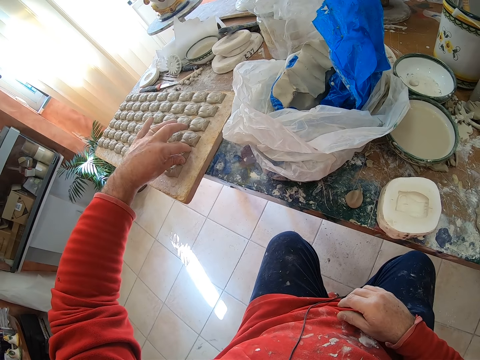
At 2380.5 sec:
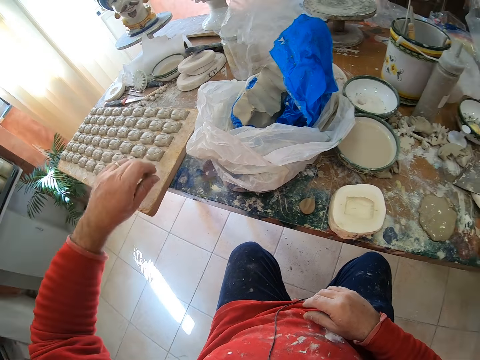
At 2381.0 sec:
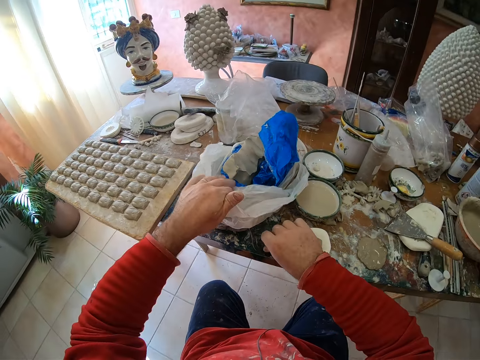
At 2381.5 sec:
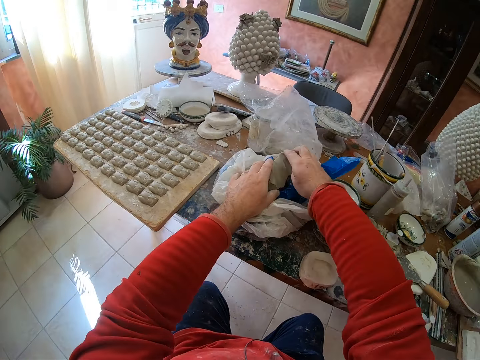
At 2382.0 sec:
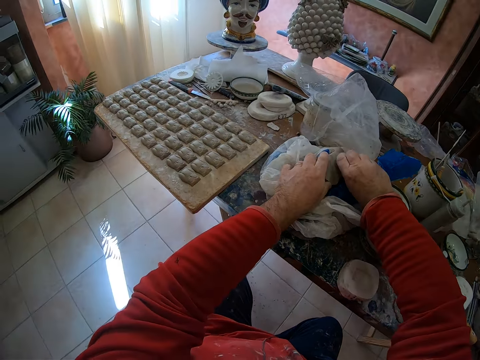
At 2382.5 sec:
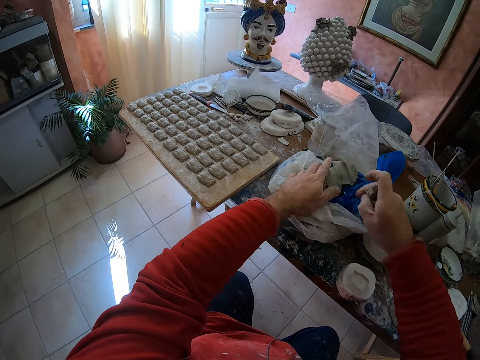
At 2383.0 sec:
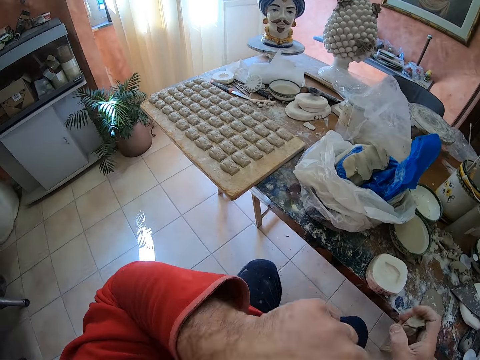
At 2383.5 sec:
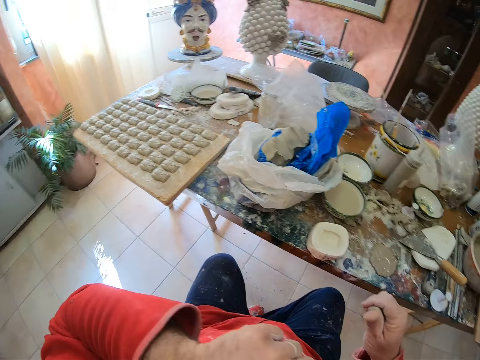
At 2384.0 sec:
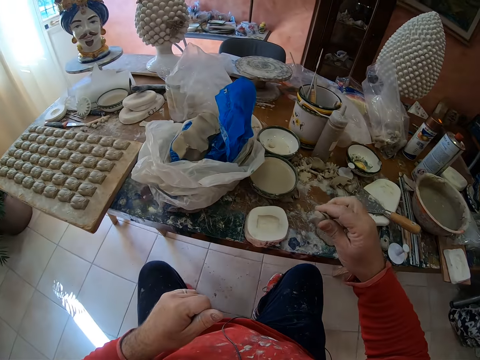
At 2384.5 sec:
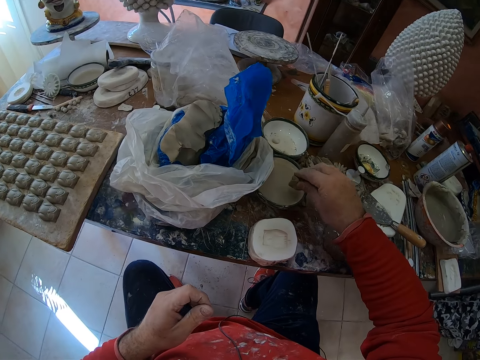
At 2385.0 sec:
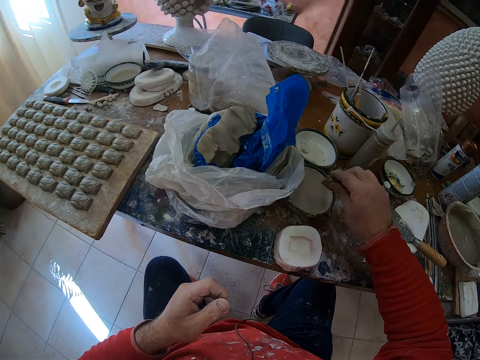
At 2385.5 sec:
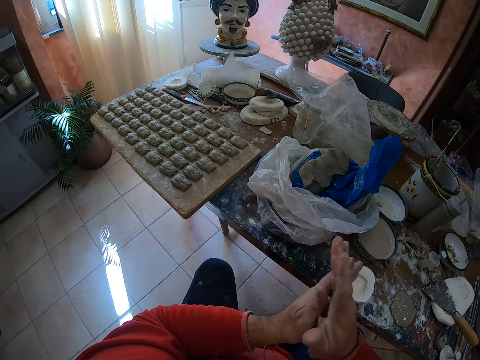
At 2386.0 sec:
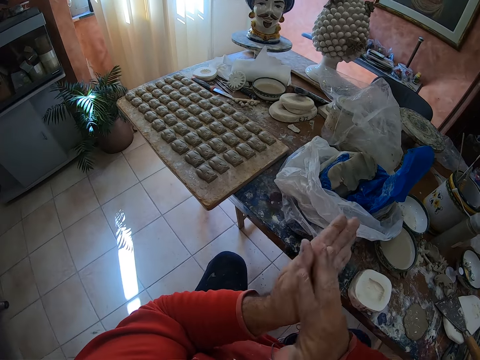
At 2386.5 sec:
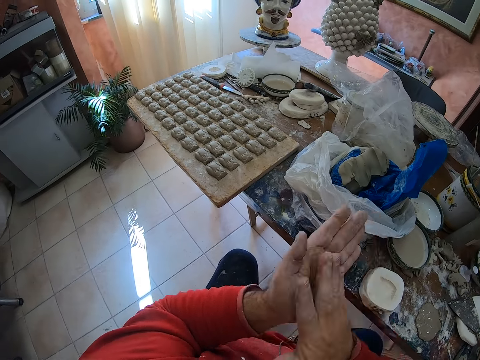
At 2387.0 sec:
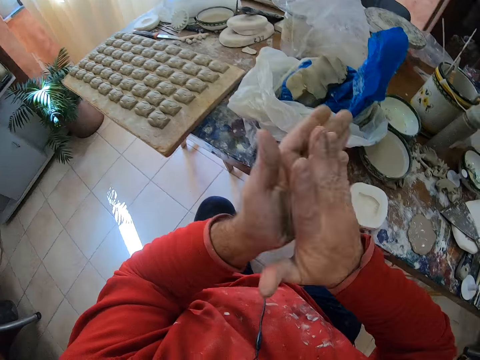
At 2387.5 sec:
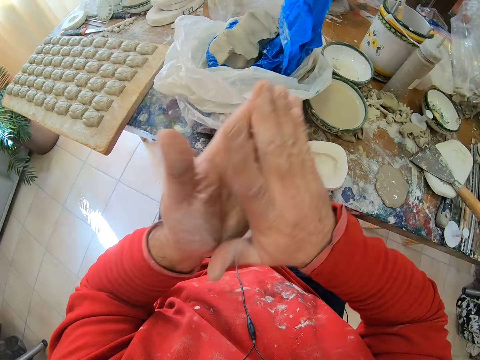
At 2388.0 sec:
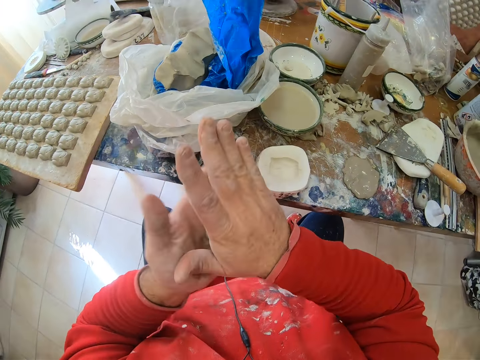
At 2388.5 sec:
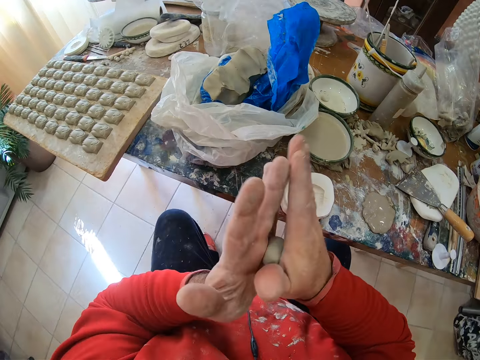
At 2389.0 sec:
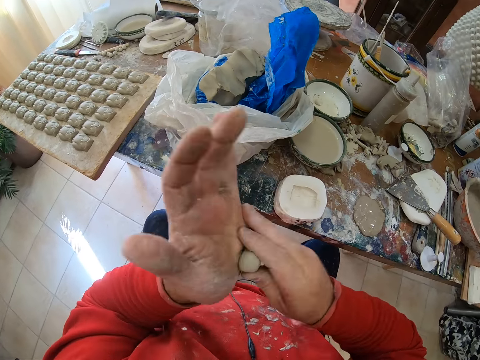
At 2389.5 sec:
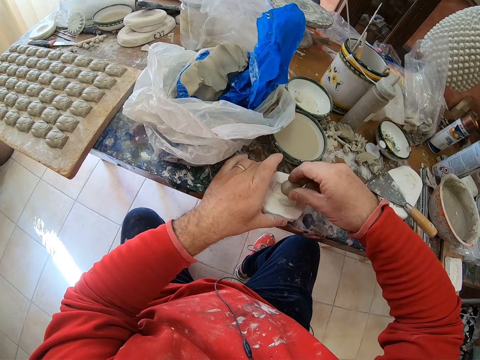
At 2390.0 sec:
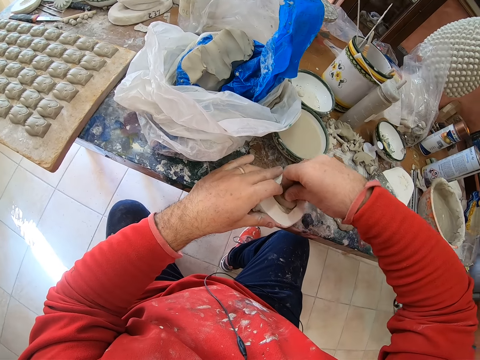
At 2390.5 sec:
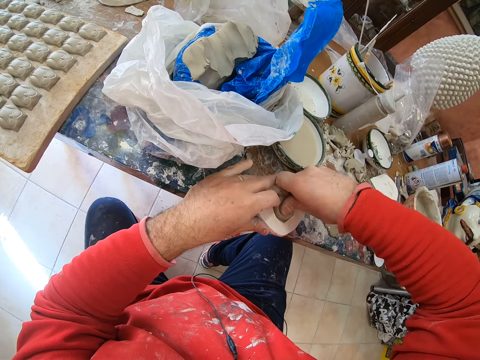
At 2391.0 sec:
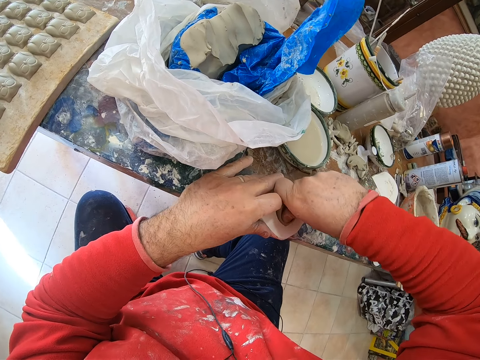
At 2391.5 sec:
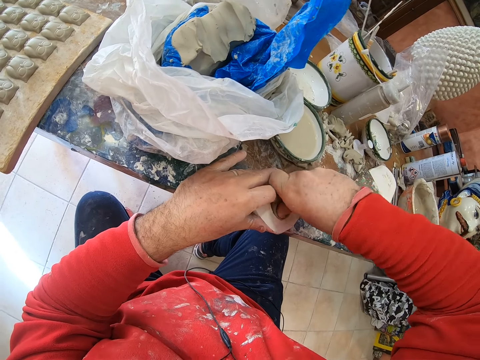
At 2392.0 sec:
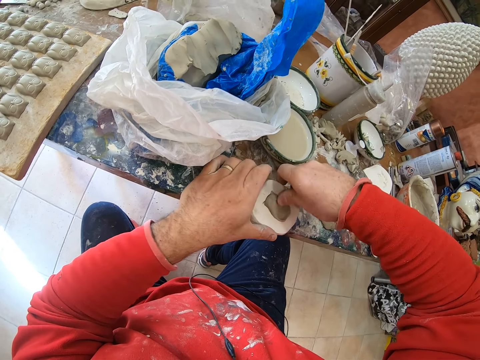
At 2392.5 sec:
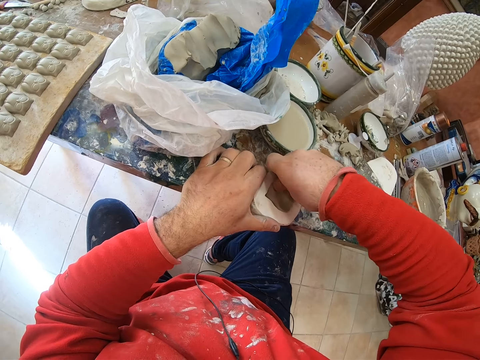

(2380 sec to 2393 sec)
The camera wearer picks up a mud piece on the table. He takes a pinch of clay mold from a paper bag. He wipes his face with his hand. He dips the mold into water. He rolls the clay mold in his hands. He presses the clay mold on the mold shaper.

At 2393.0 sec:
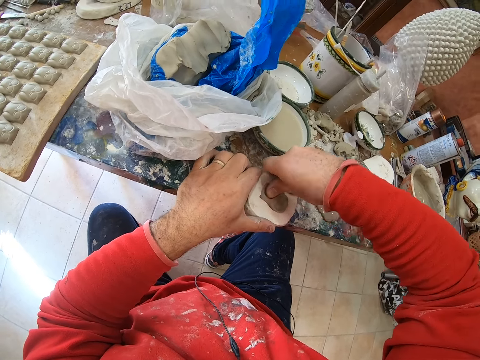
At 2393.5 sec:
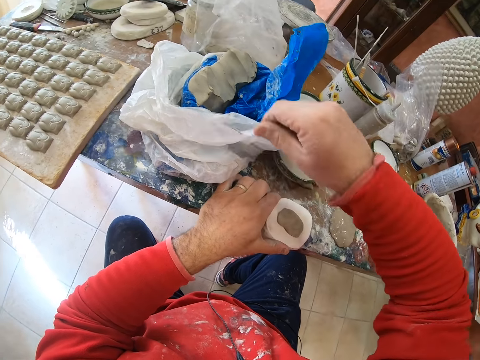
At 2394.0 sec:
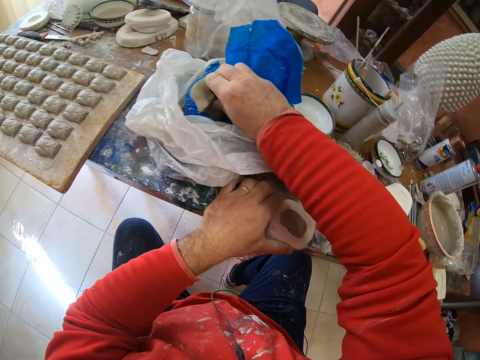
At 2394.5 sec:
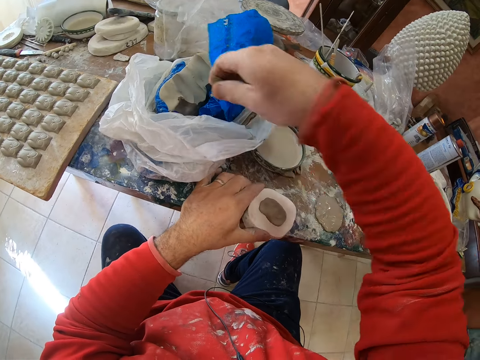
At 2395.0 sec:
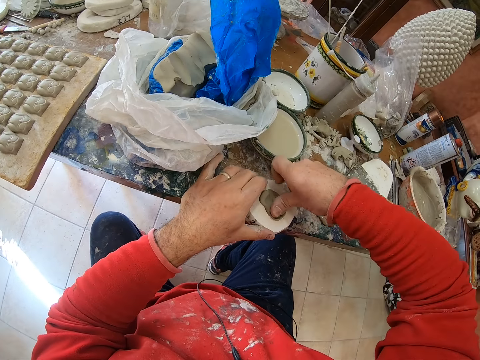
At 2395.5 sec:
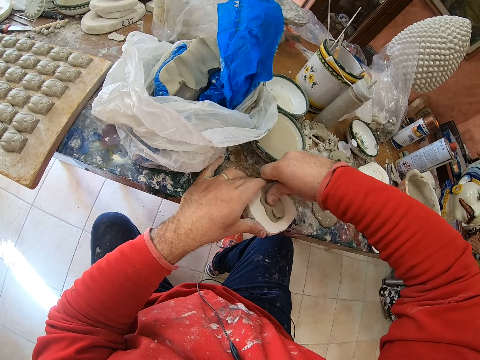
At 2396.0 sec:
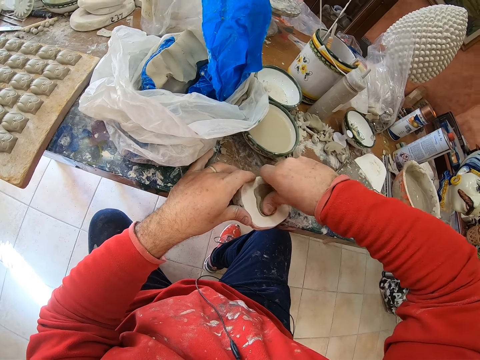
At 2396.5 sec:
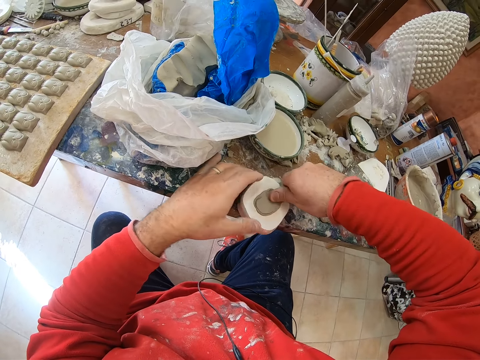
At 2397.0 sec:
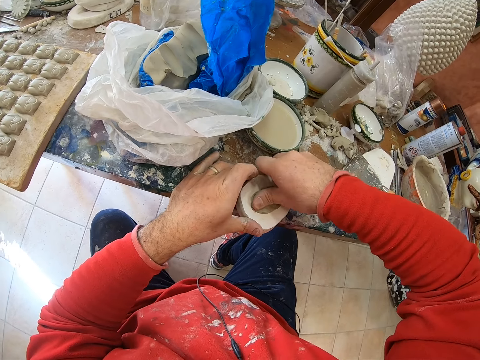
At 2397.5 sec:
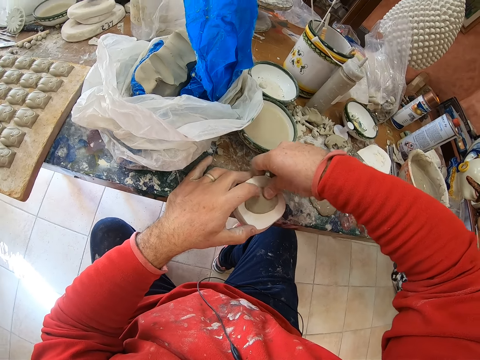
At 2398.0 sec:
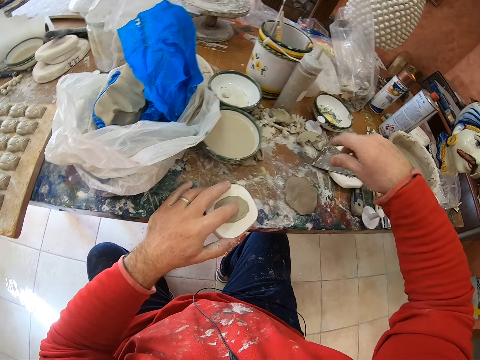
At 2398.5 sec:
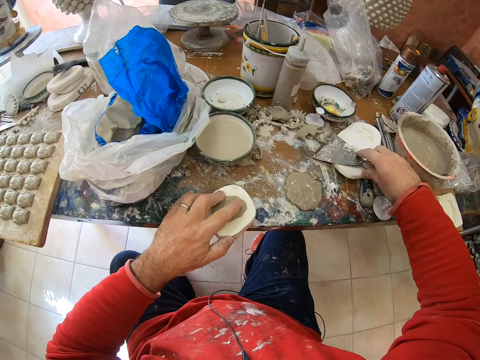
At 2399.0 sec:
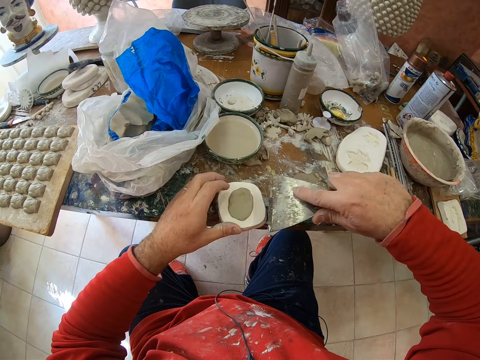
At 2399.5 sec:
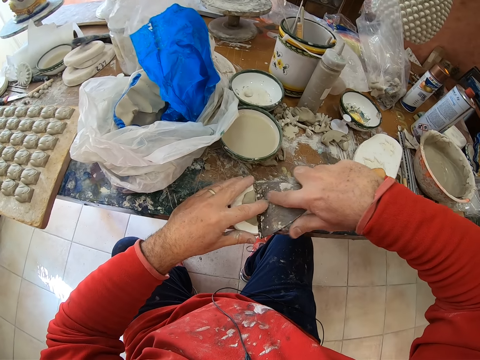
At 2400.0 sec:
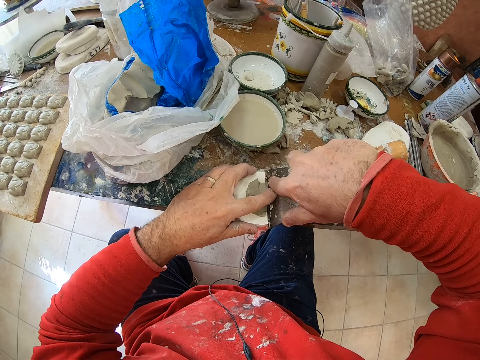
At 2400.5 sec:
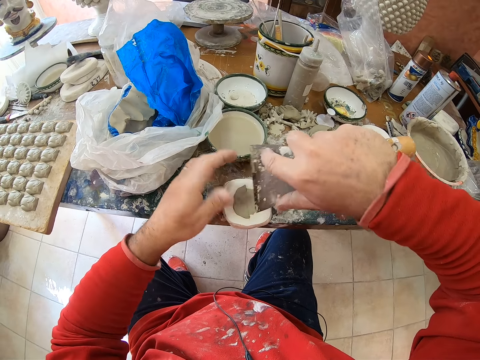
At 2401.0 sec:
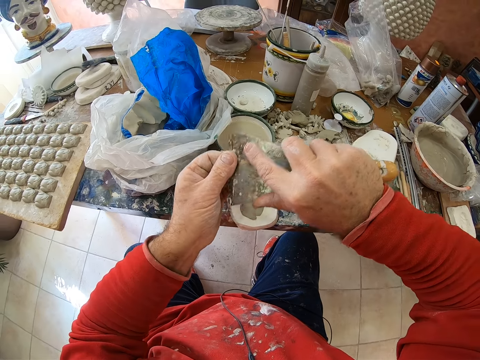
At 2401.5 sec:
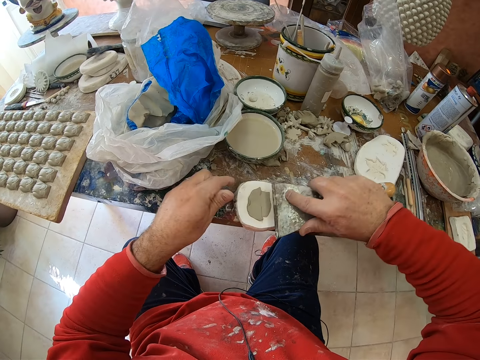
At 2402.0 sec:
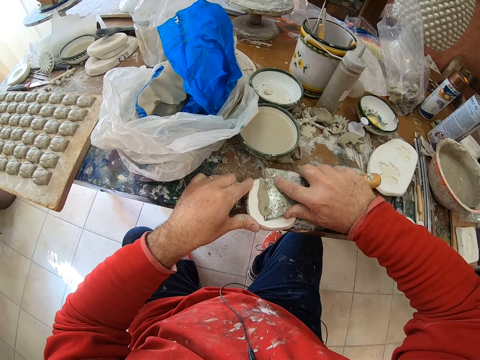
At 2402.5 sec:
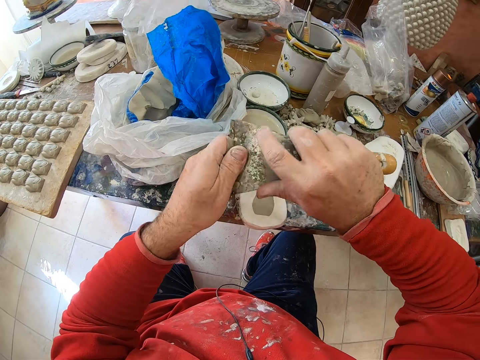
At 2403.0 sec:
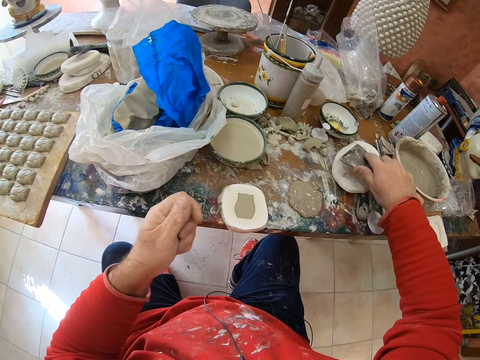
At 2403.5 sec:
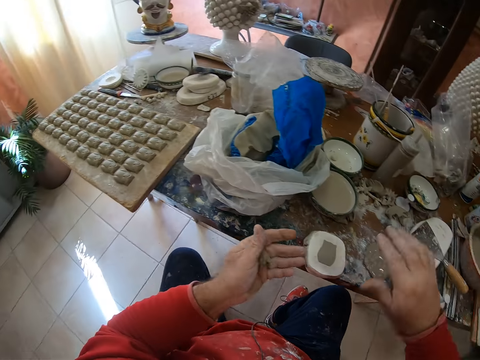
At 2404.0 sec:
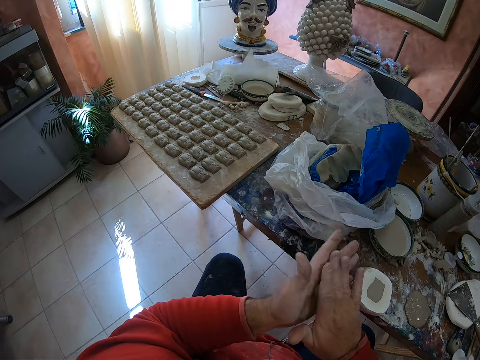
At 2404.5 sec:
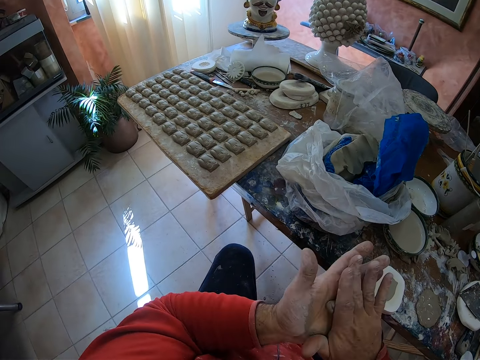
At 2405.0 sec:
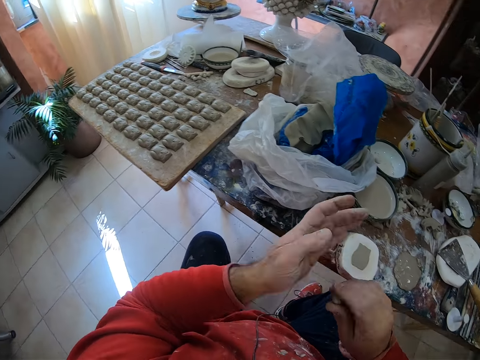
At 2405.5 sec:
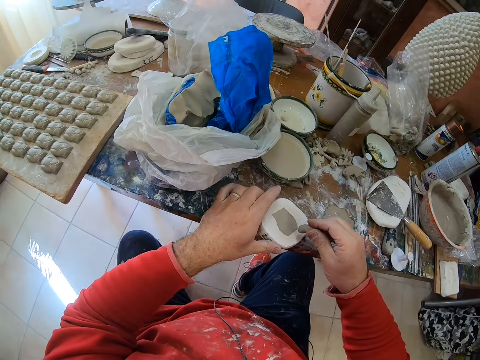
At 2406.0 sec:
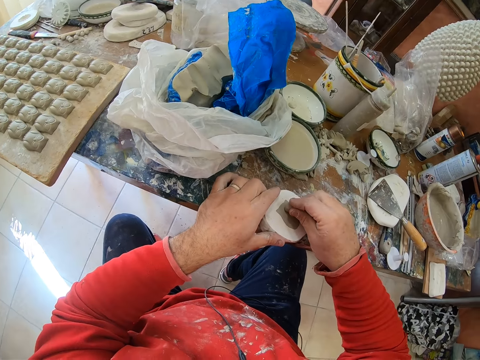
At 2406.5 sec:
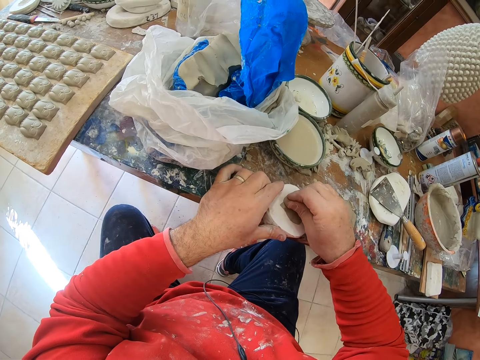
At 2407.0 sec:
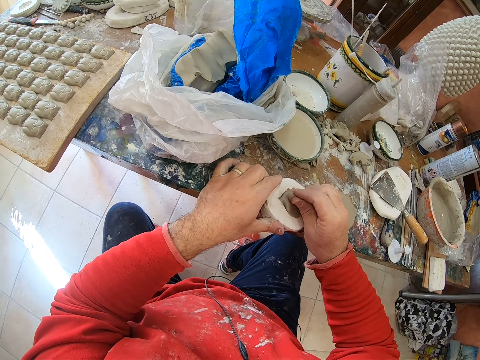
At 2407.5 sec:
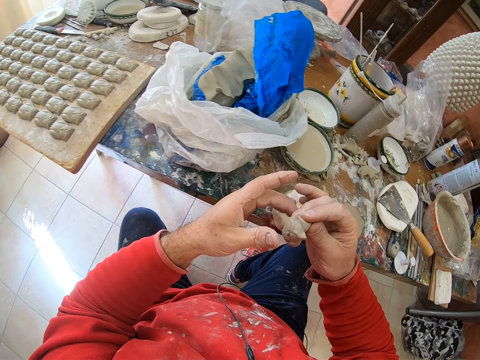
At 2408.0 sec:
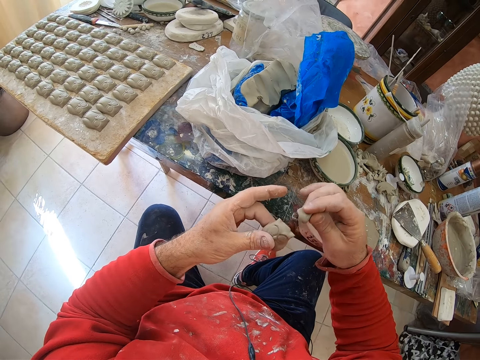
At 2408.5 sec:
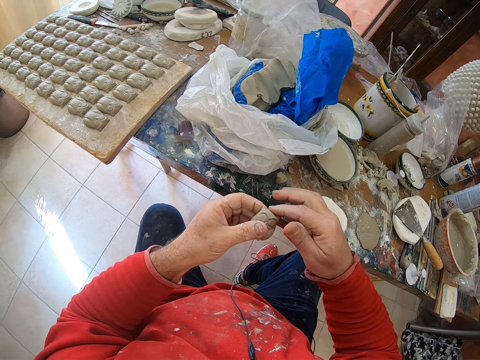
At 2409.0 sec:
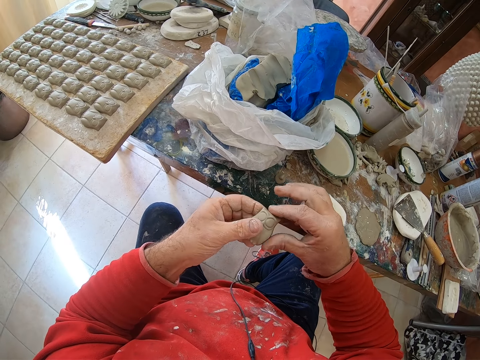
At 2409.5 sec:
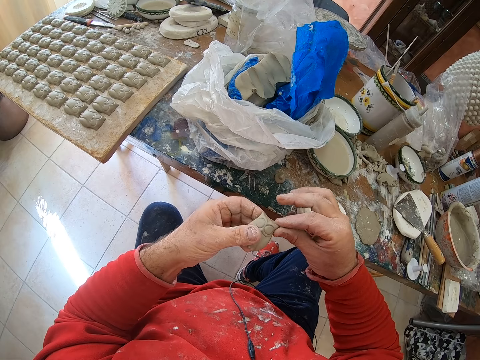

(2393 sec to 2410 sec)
The camera wearer takes a pinch of clay mold from a paper bag. He presses the clay mold on the mold shaper. He picks up a scraper. He scrapes off excess clay on the mold shaper with the scraper. He puts down the scraper. He rolls the clay mold in his hands. He presses the clay mold on the mold shaper. He pulls an owl shaped clay mold from the mold shaper. He drops the mud on the table. He smoothens the owl mold's edges with his finger.
